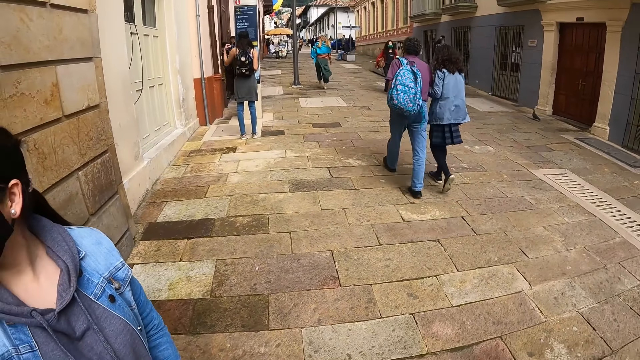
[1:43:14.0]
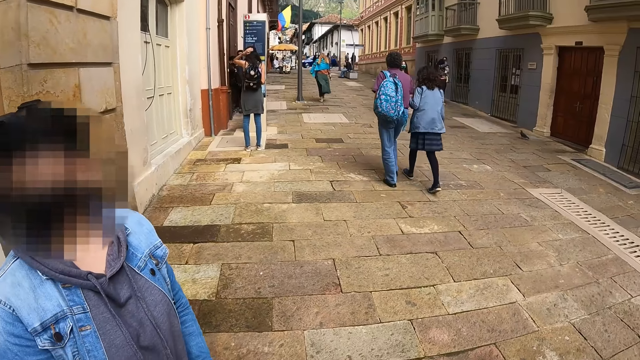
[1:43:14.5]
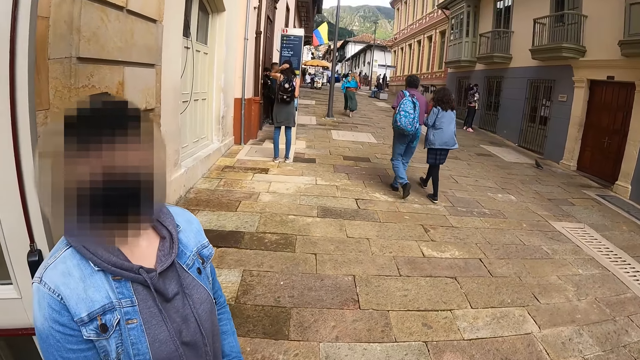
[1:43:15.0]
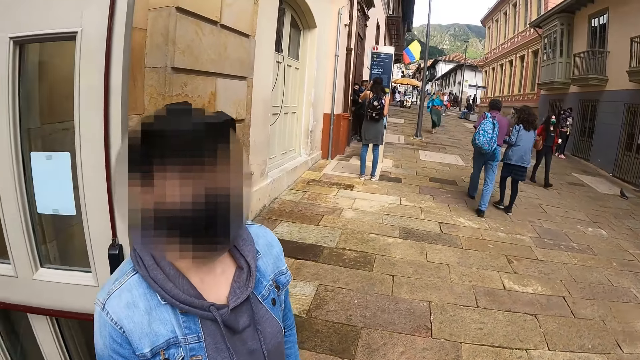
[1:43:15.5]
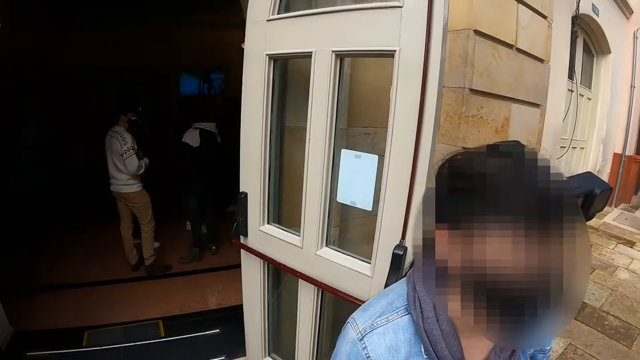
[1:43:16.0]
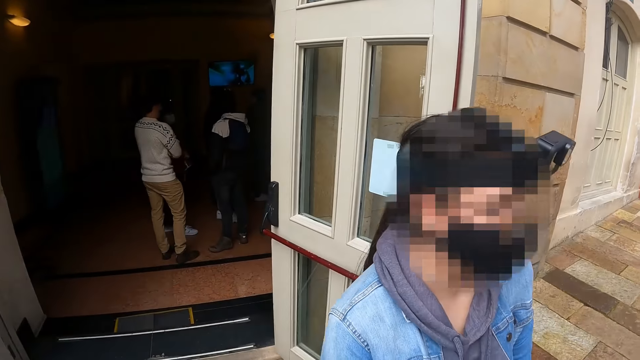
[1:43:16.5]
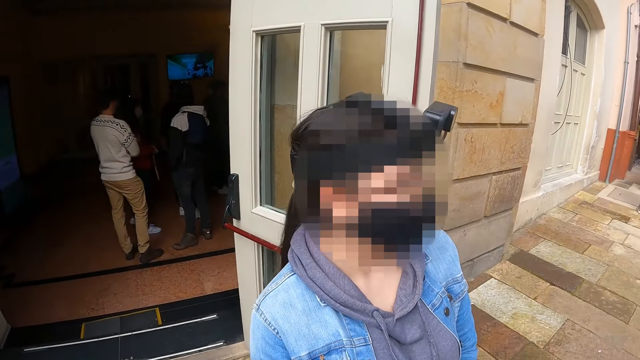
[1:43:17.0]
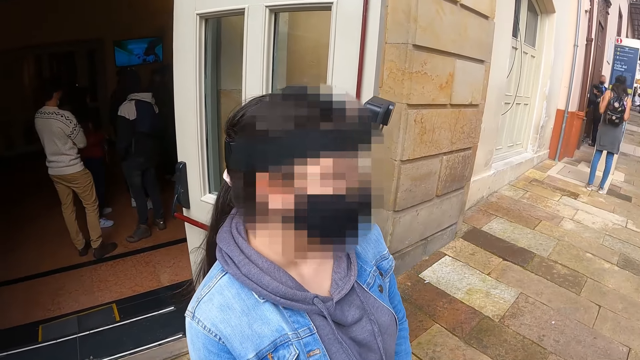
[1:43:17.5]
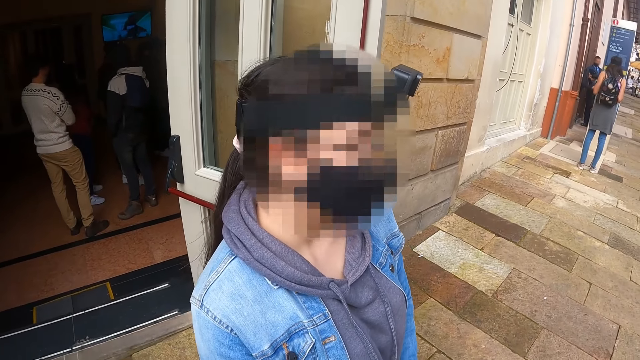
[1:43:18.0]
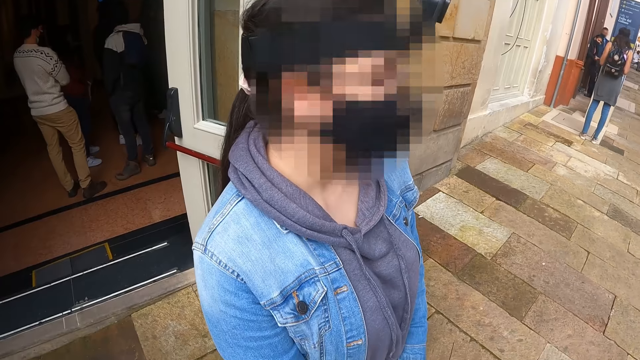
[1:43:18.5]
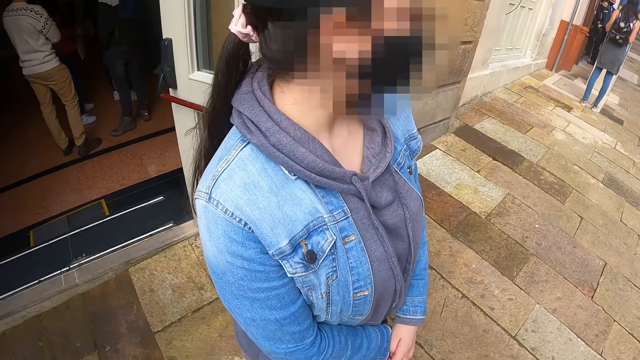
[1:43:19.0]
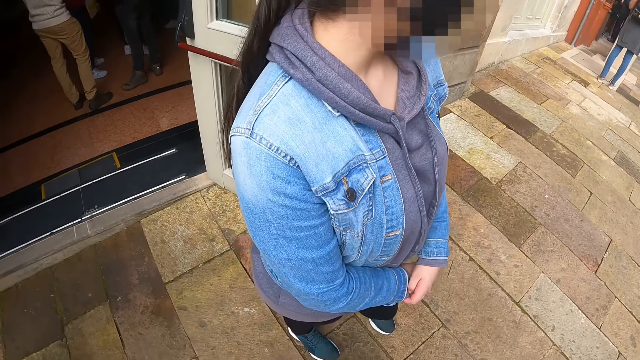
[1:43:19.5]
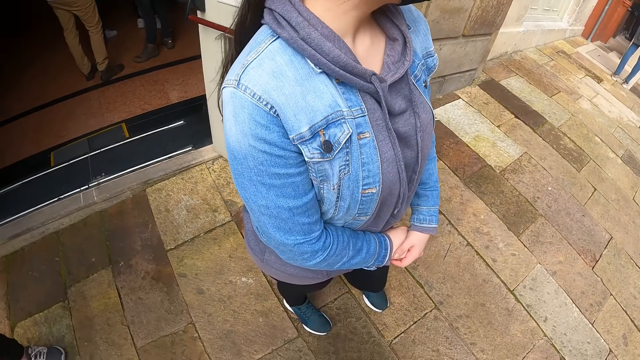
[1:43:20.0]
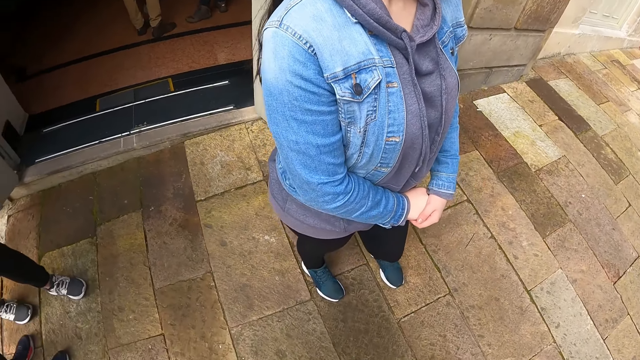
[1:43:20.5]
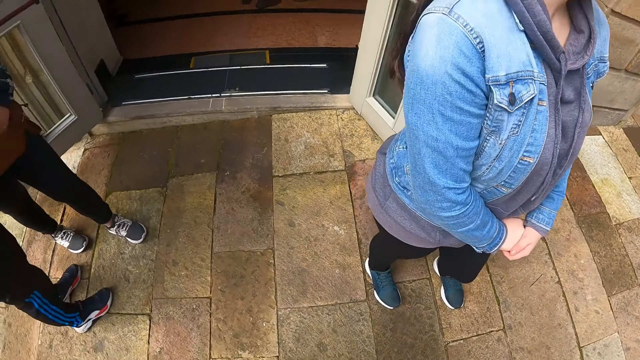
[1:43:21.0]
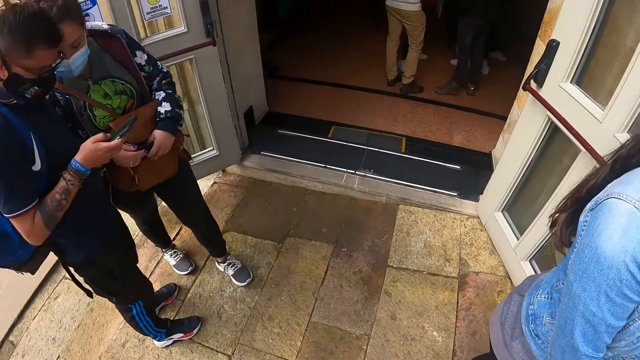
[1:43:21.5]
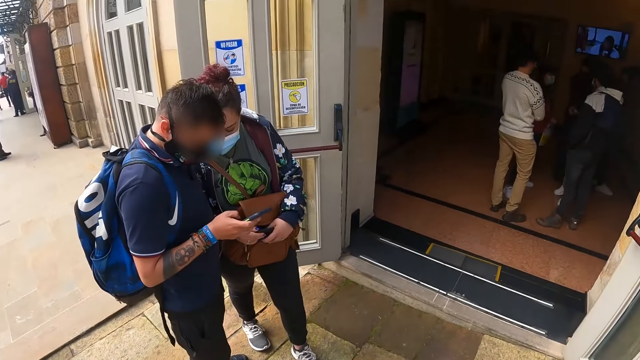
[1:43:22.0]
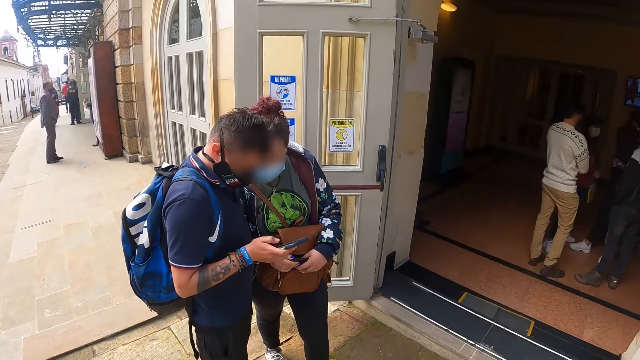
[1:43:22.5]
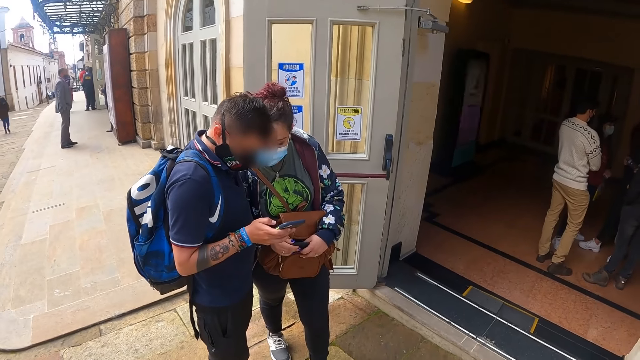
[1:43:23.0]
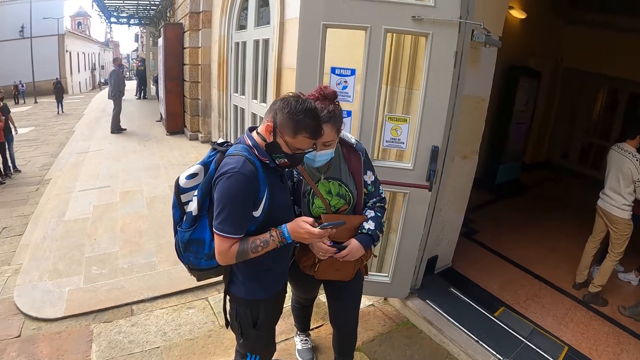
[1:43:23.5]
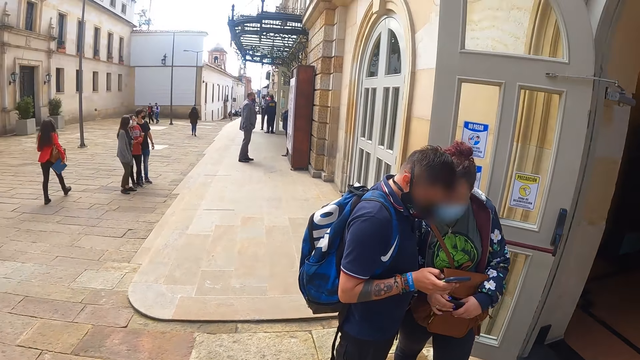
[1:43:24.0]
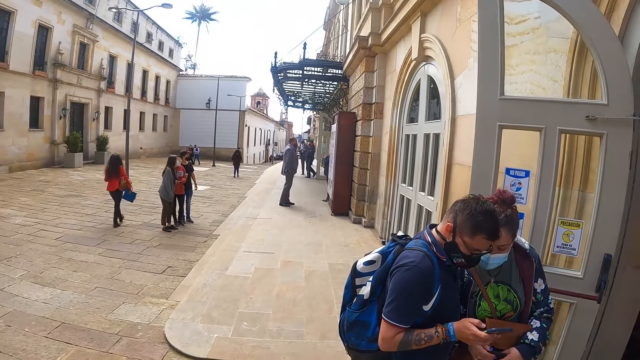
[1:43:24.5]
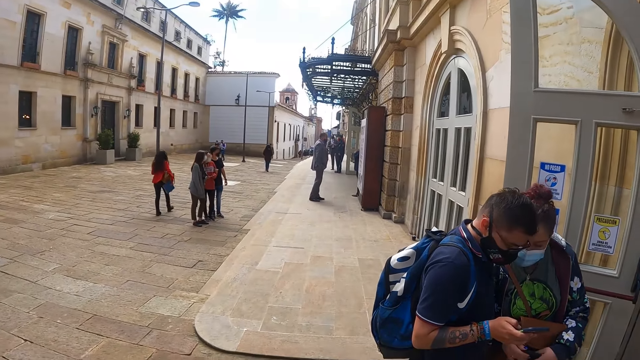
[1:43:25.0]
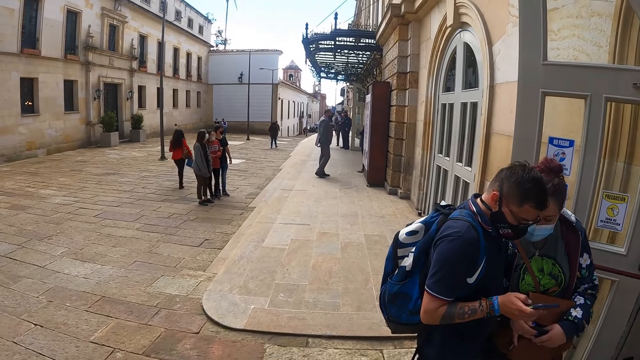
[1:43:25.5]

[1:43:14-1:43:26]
The camera wearer converses with a woman. They look around outside the hall.

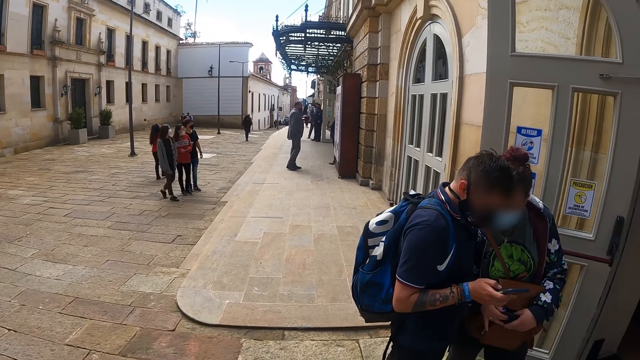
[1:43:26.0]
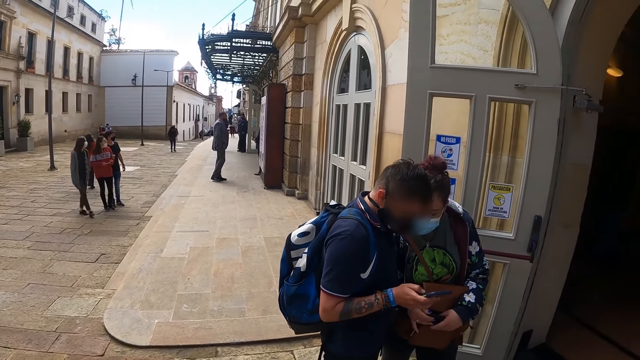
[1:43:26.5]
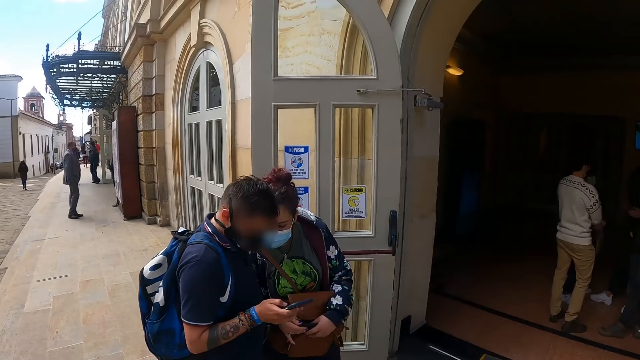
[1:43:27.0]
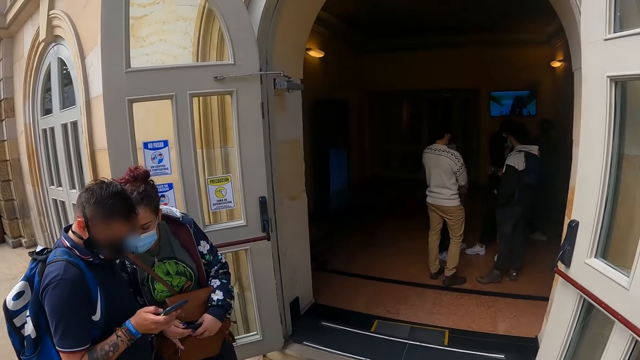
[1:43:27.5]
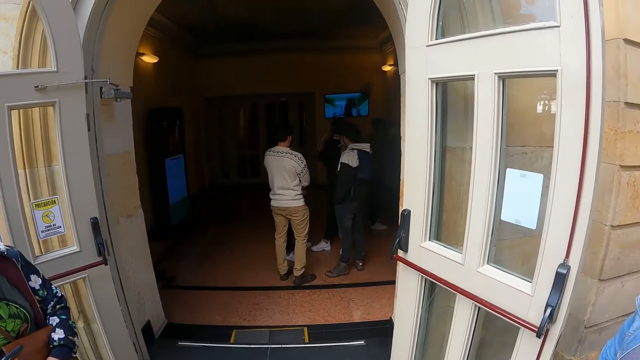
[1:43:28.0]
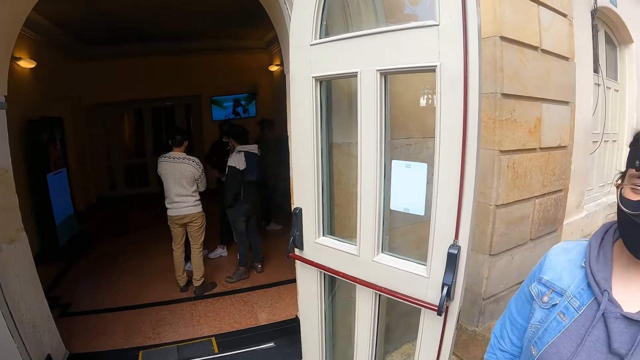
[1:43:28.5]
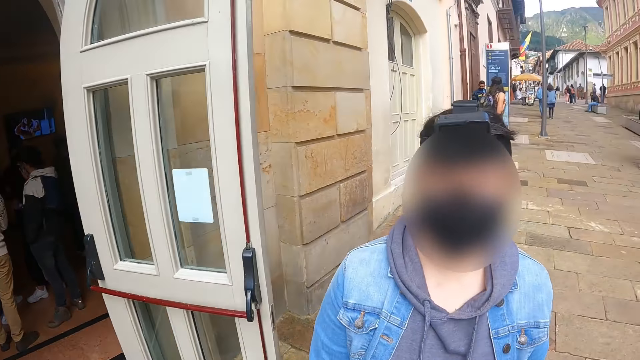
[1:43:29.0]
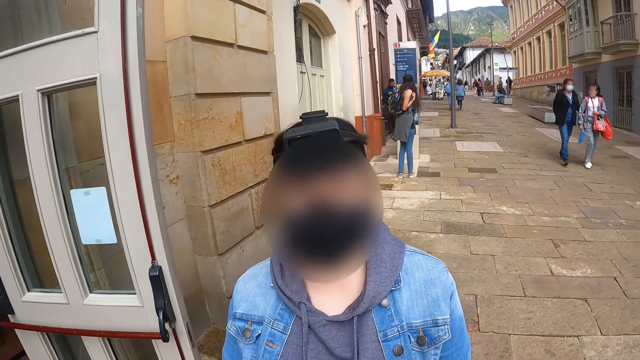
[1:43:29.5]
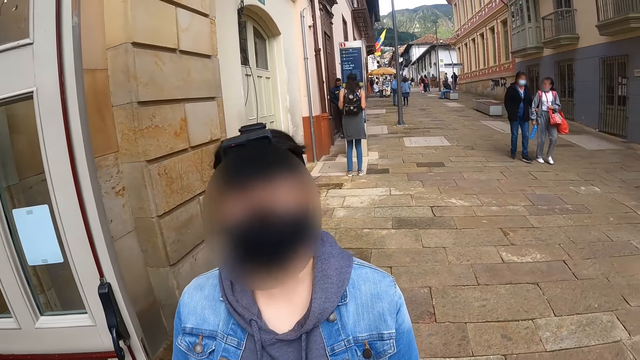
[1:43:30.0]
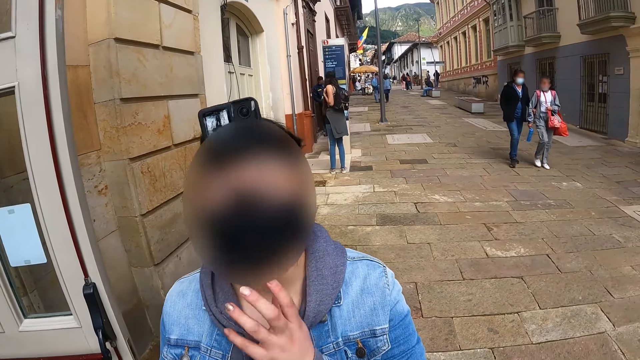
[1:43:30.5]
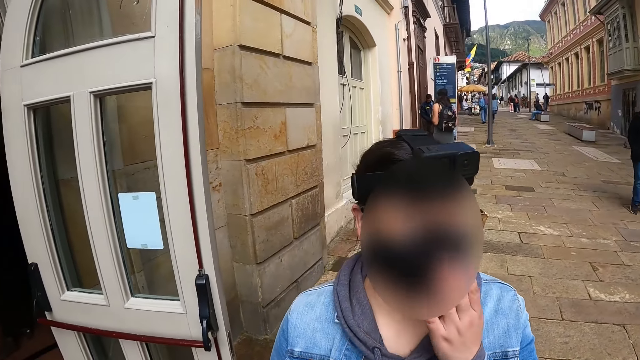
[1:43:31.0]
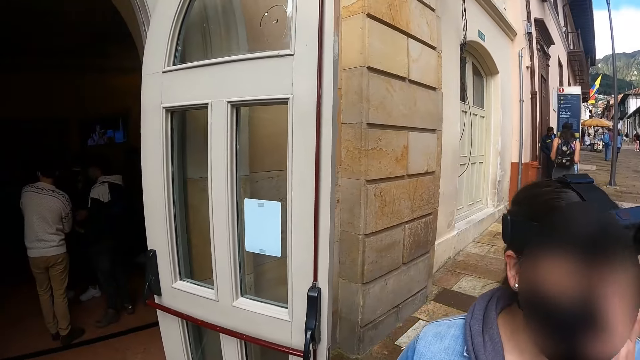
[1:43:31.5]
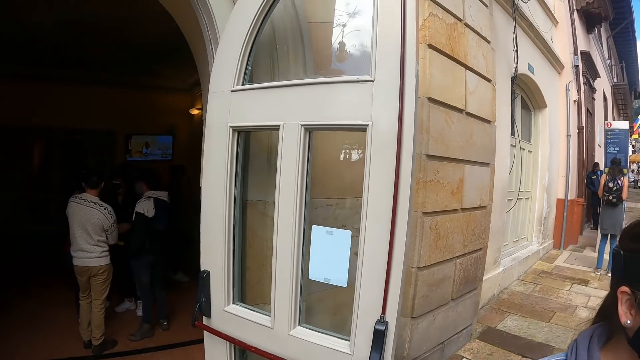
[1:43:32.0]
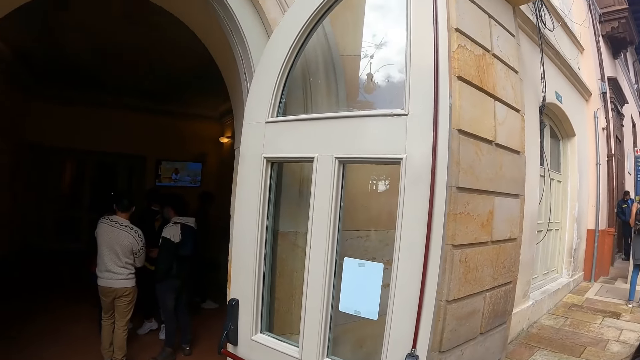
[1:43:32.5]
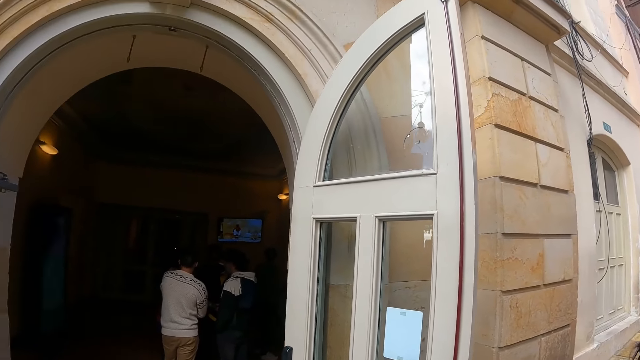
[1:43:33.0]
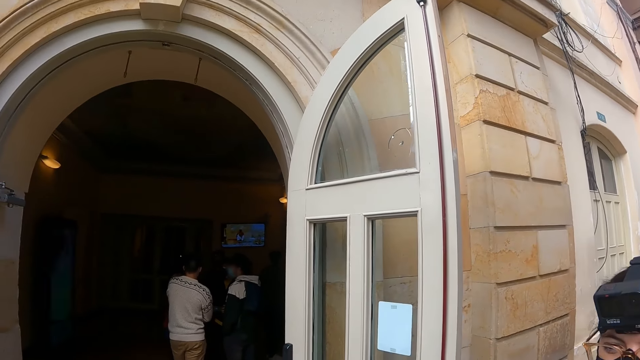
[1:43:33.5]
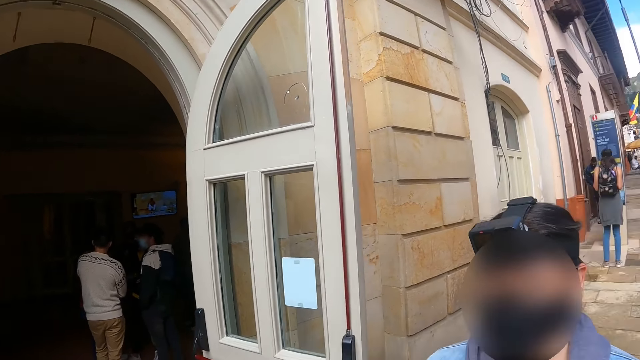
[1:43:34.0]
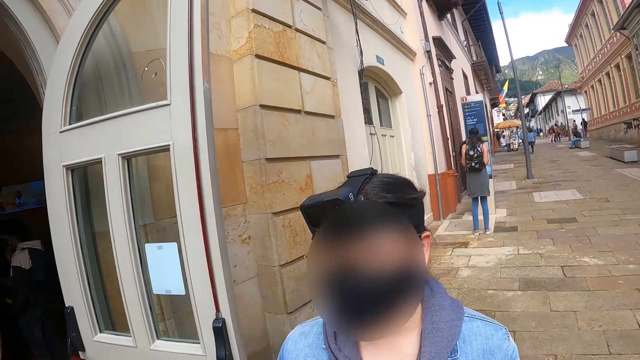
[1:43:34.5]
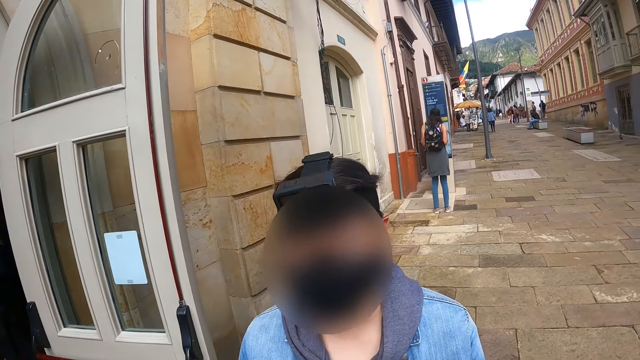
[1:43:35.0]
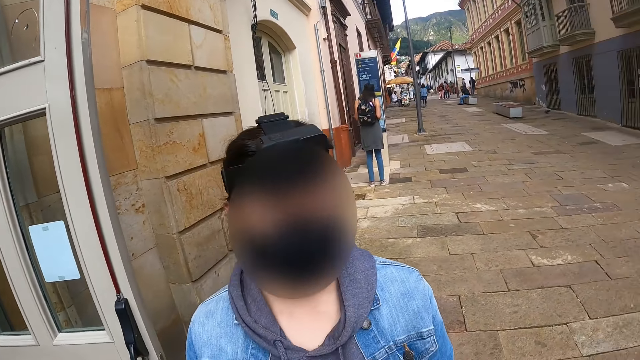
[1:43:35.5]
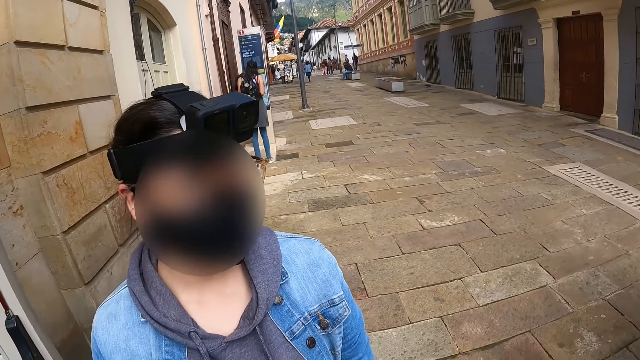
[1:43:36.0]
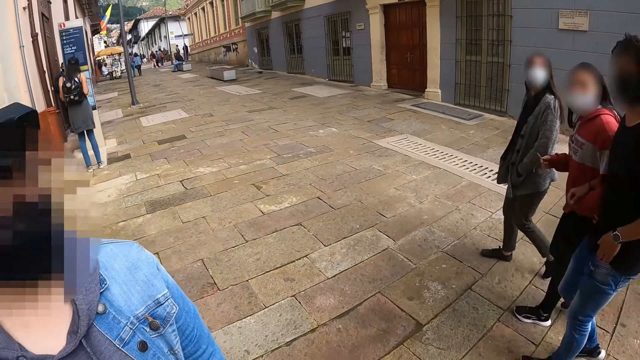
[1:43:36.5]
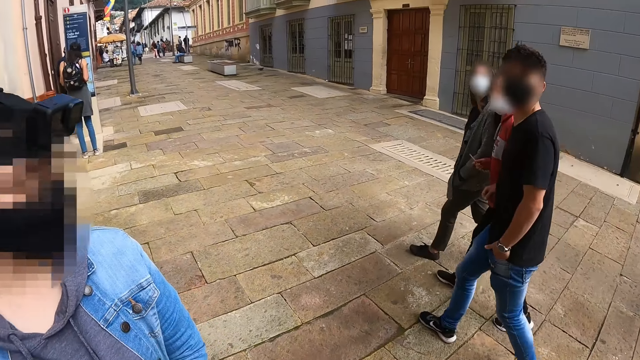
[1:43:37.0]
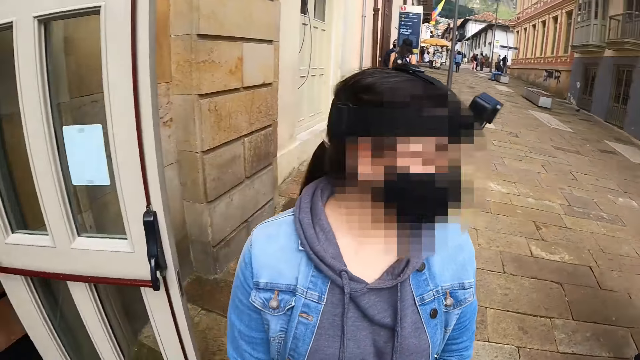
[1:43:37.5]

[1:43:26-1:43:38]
The camera wearer converses with a woman.
